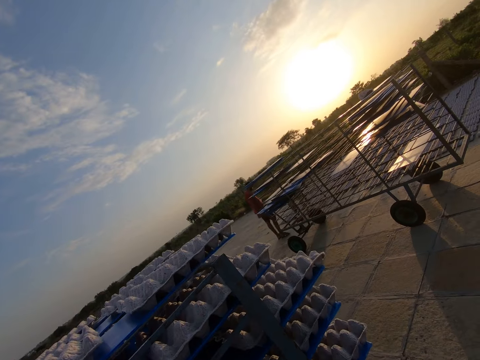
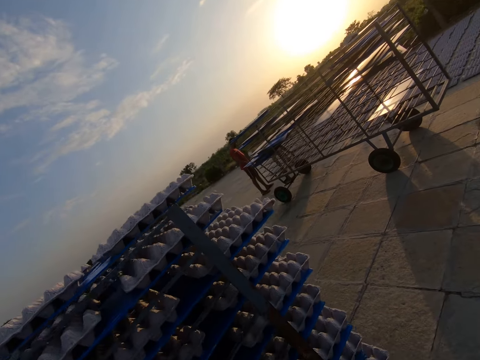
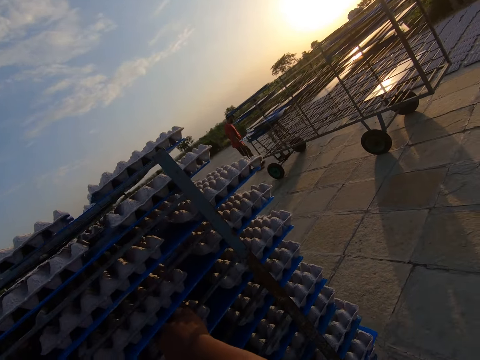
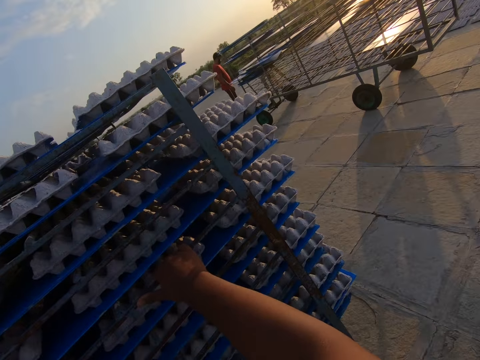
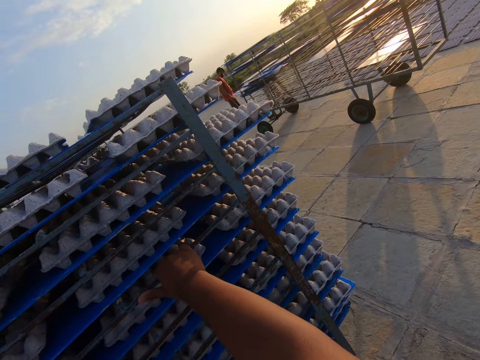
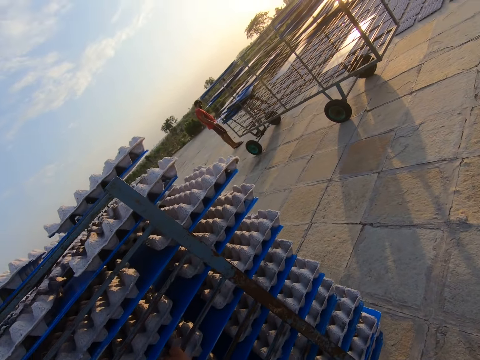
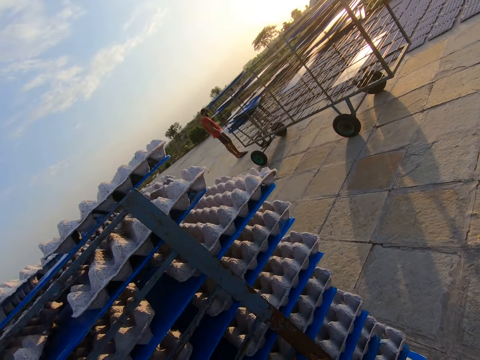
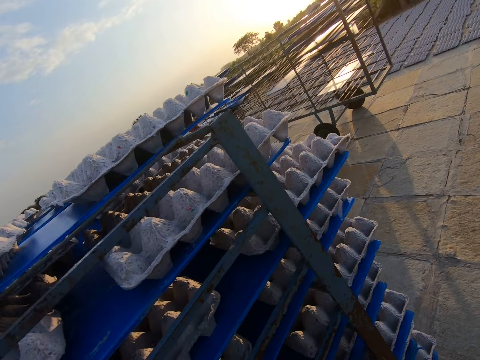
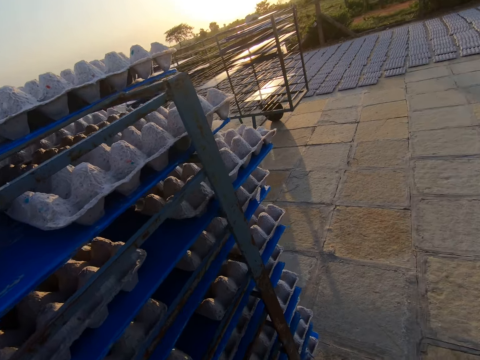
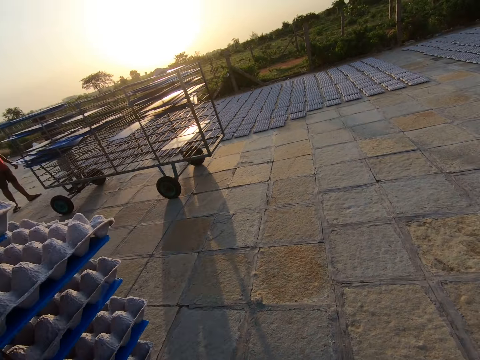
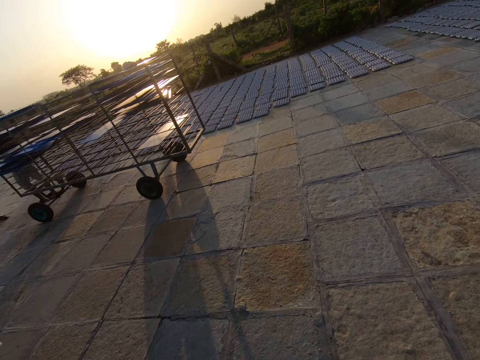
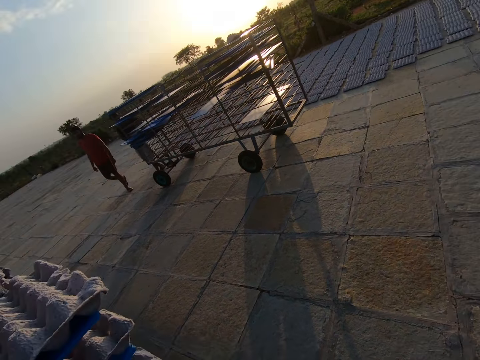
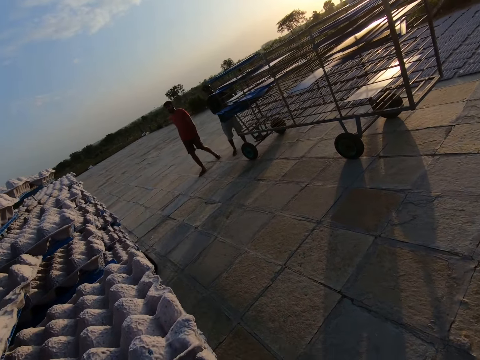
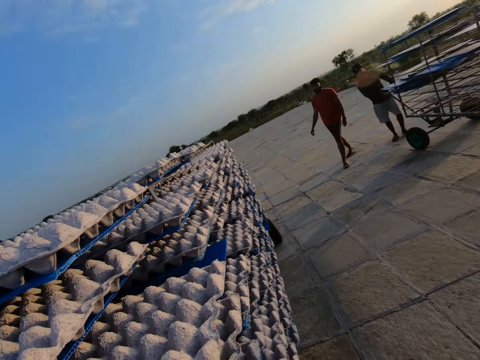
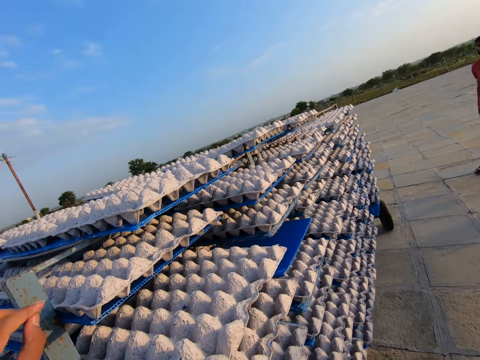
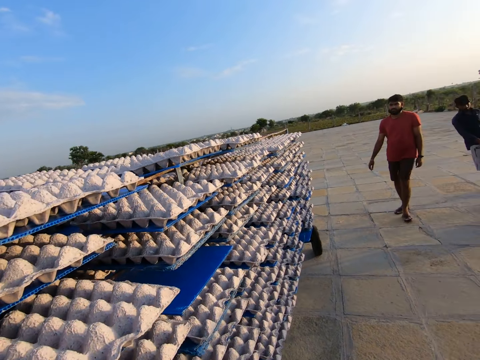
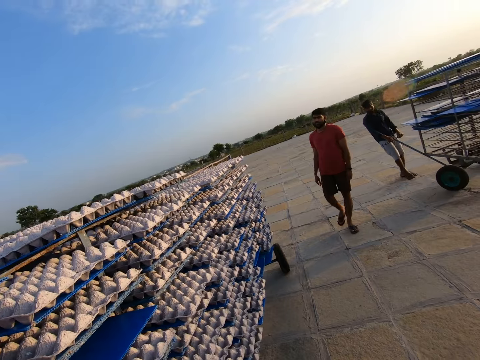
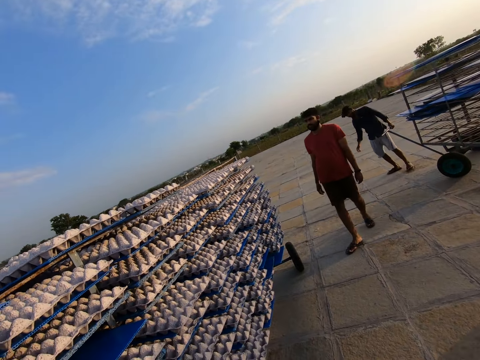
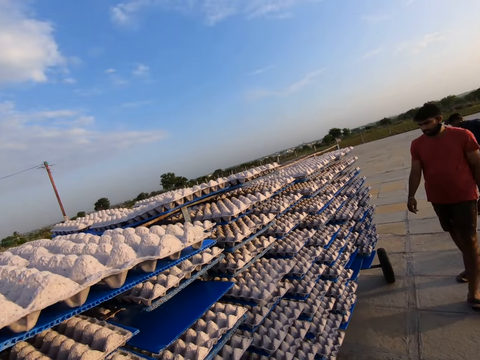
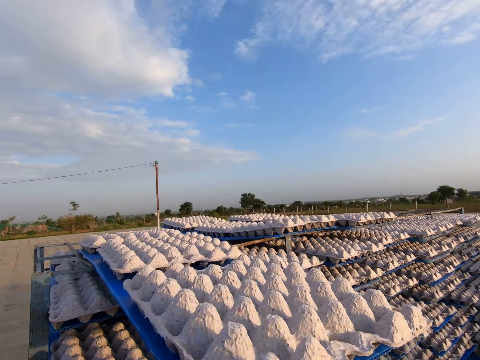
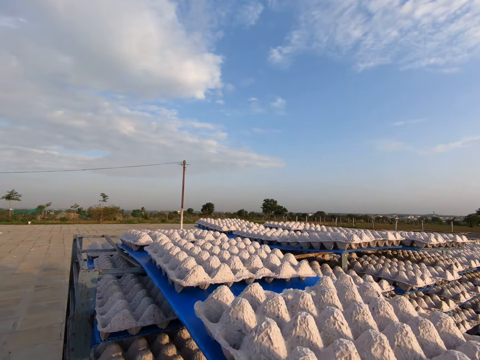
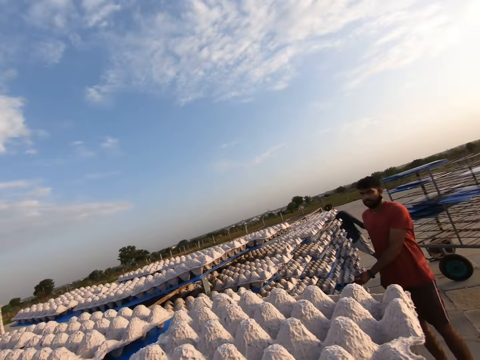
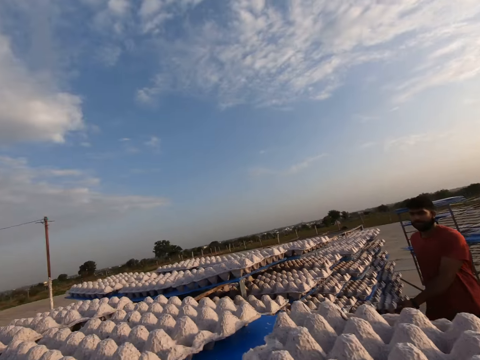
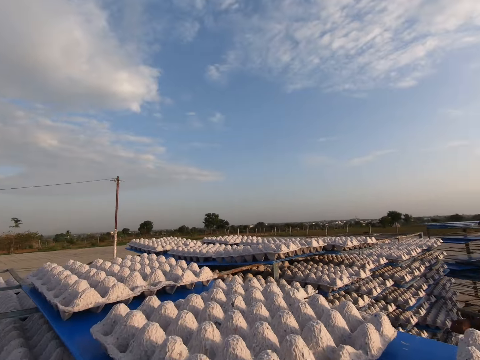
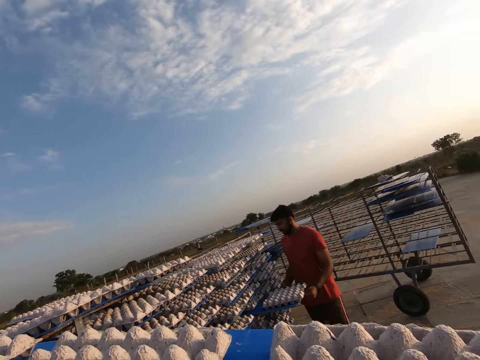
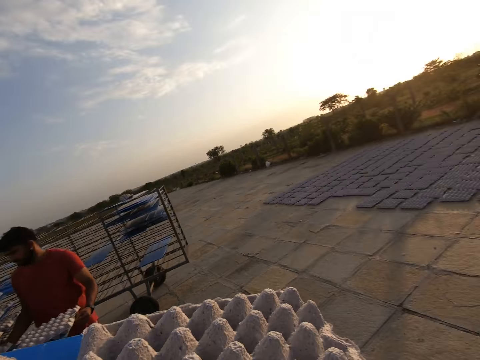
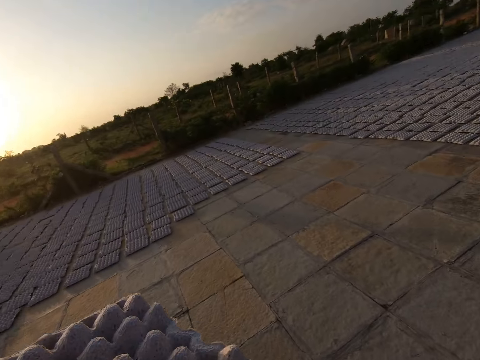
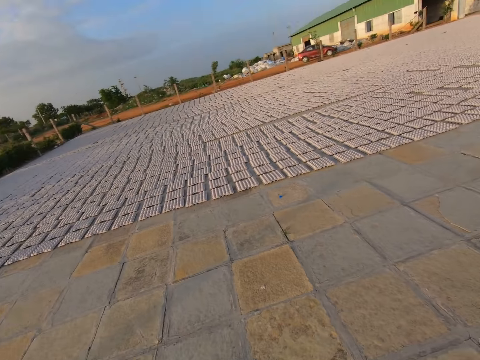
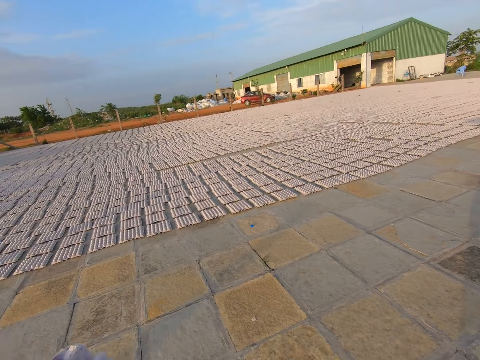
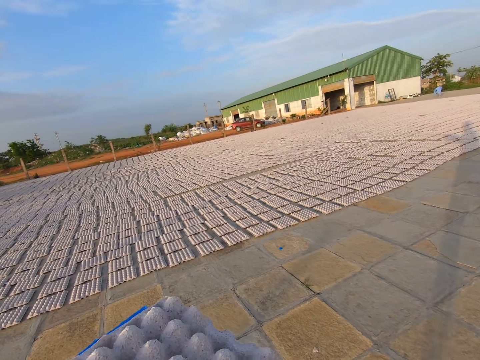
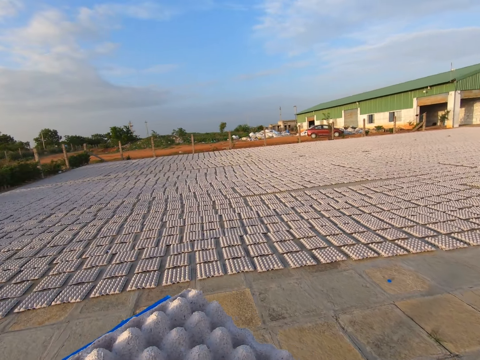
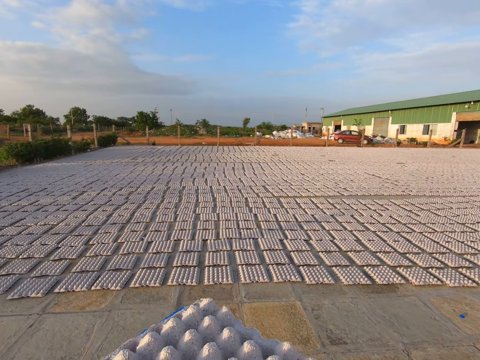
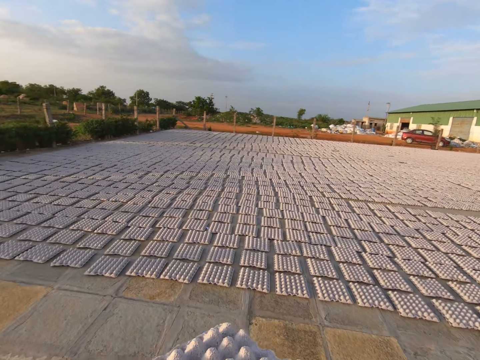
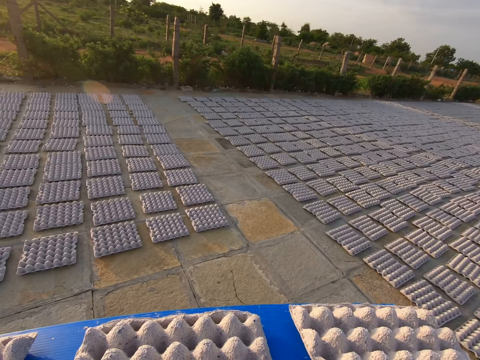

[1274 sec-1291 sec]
The camera wearer pulls a rack and touches another cart. They walk along the rack. A man walks away from the rack. Another man pulls a rack. The camera wearer drags a carton or board with an empty egg crate on it from the cart or rack. The first man pulls a board off the rack. The camera wearer walks away from the rack.

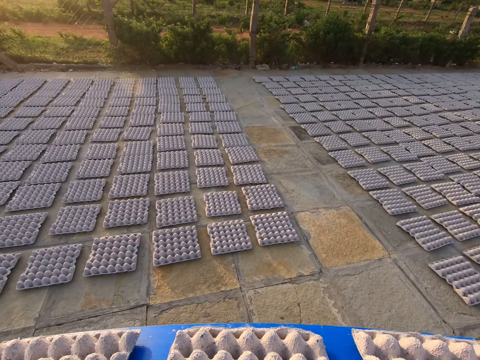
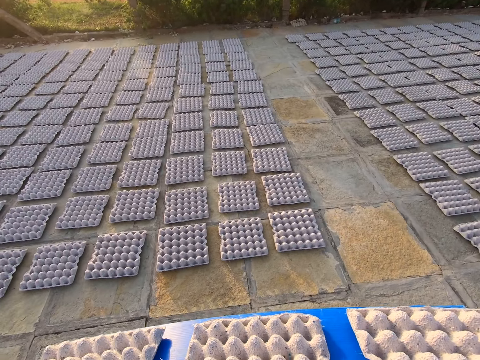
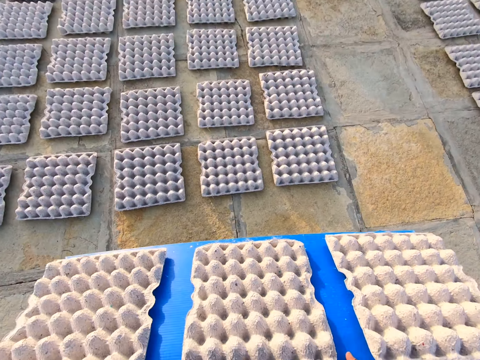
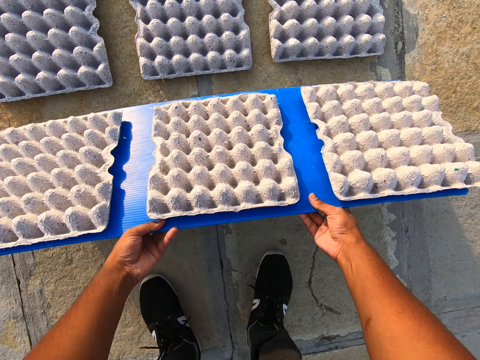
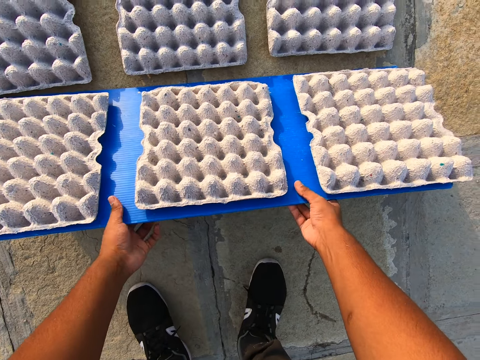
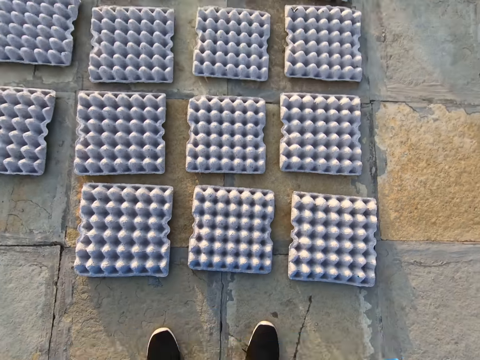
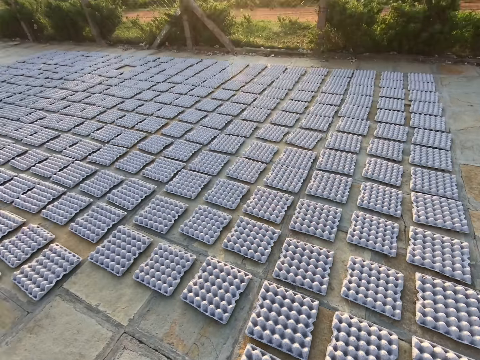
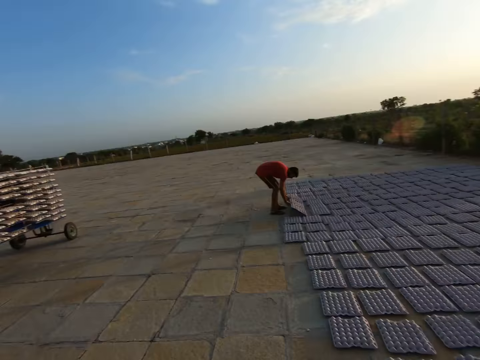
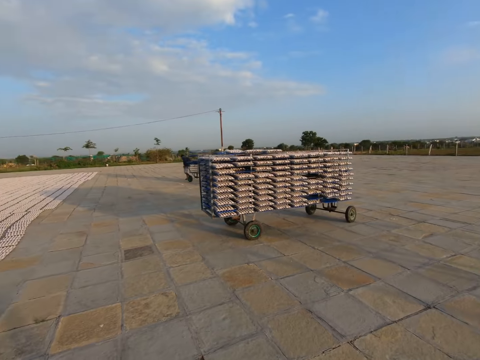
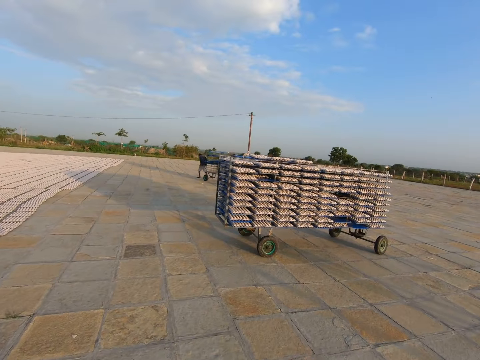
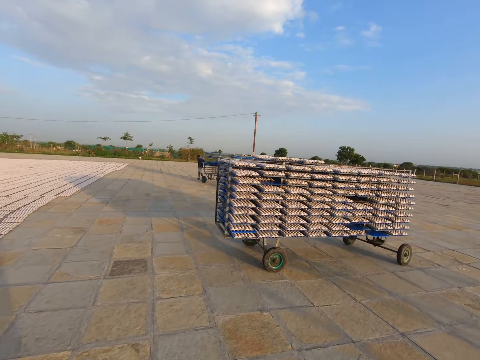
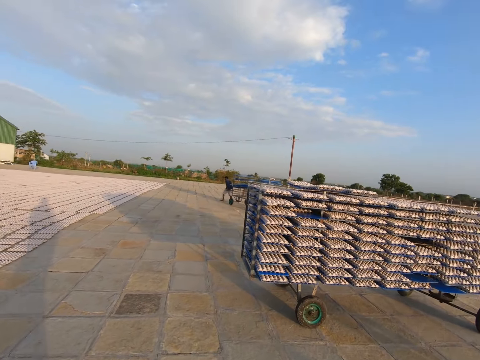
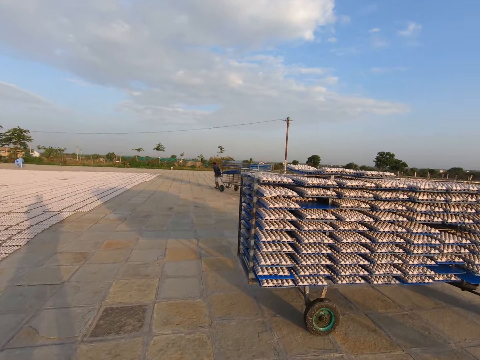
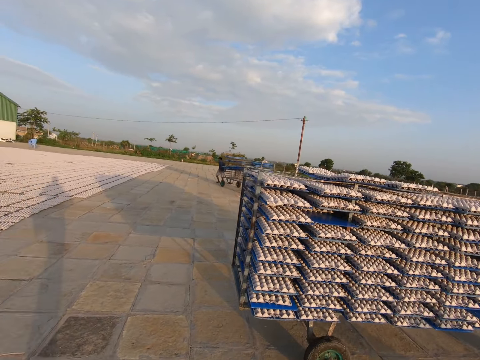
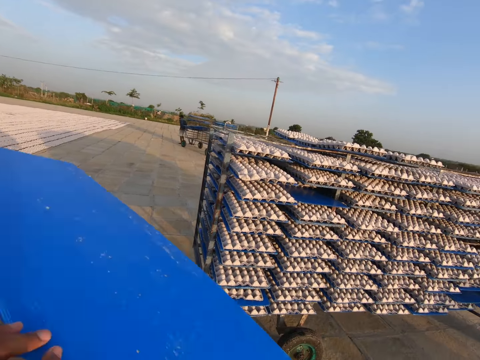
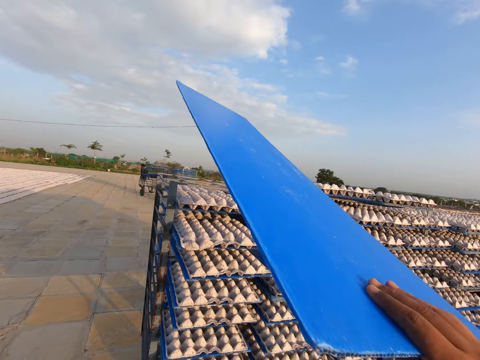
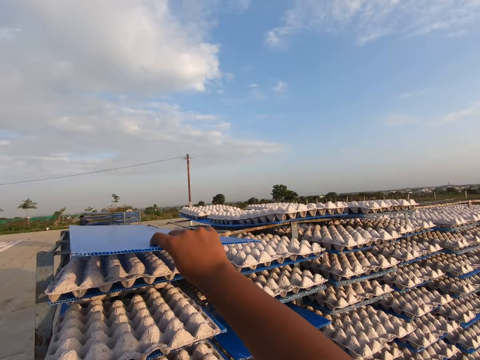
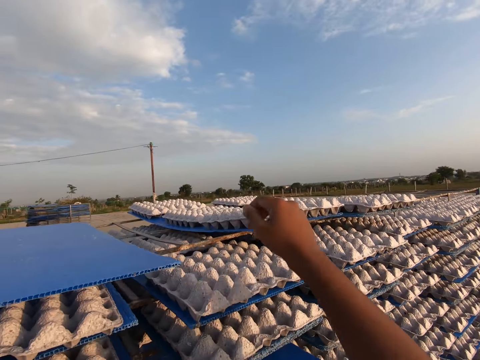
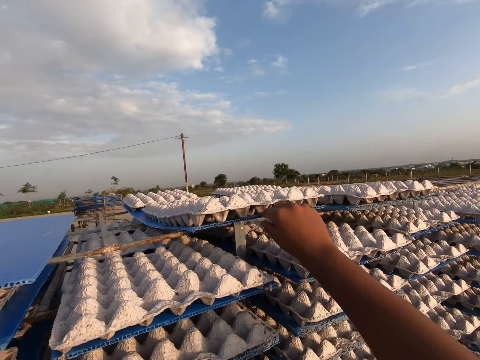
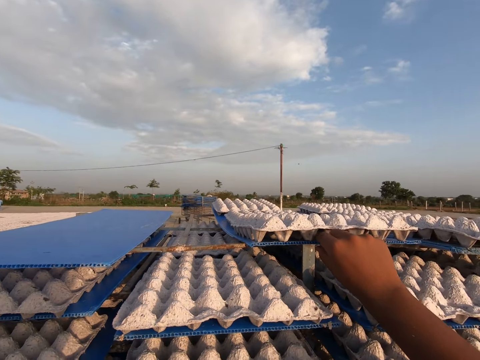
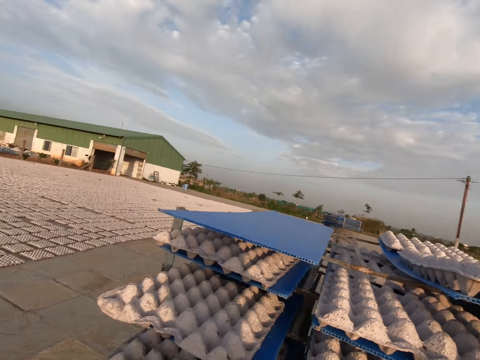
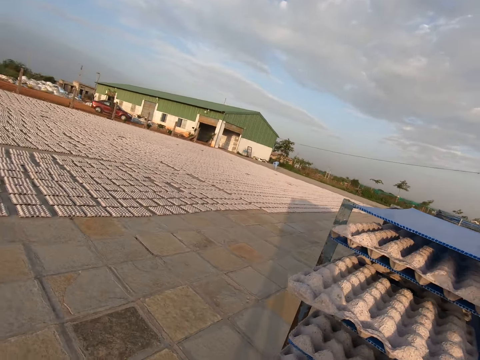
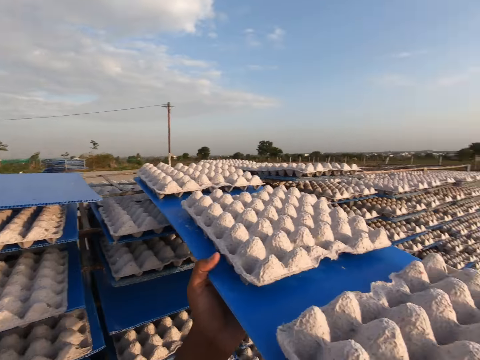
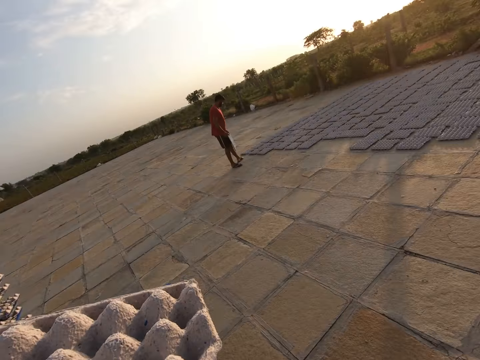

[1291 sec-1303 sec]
The camera wearer puts a board on the ground. They drop the empty egg crate on the carton on the ground. They pull the board off the egg trays and walk toward a rack. A man pulls a board off the egg trays. The camera wearer returns the carton to the cart or rack. They drag a carton with the empty egg crate on it from the cart.
